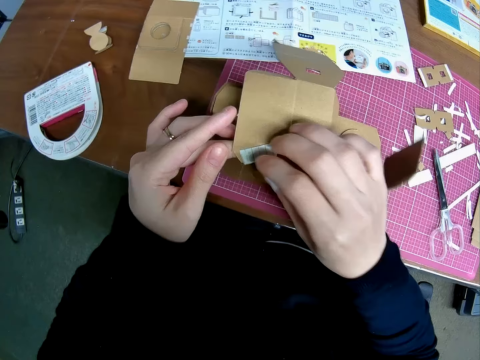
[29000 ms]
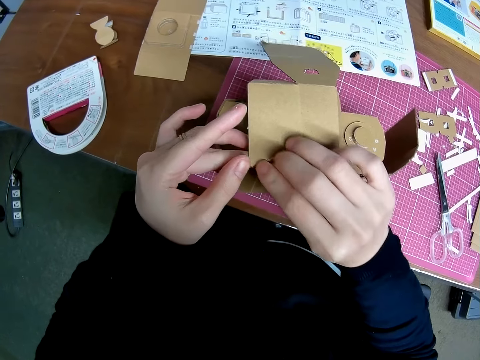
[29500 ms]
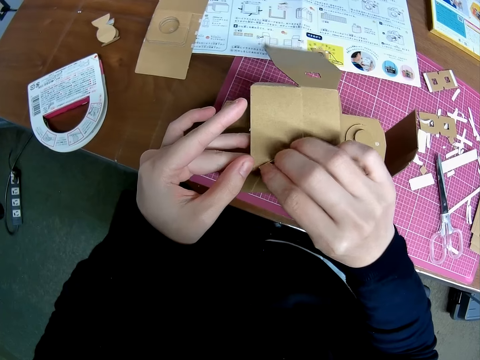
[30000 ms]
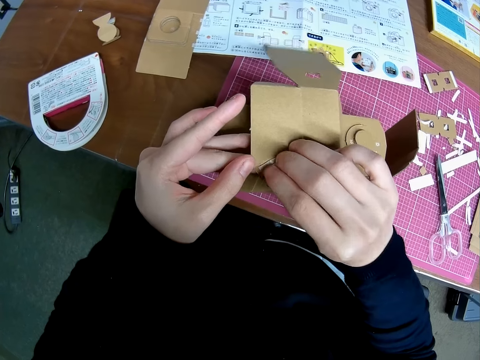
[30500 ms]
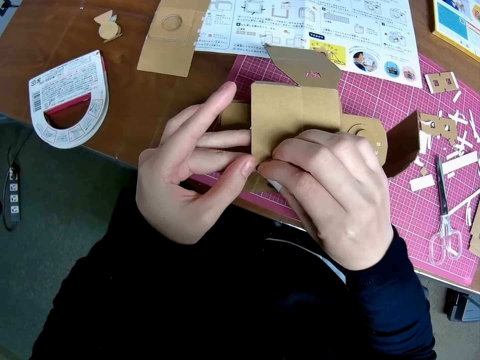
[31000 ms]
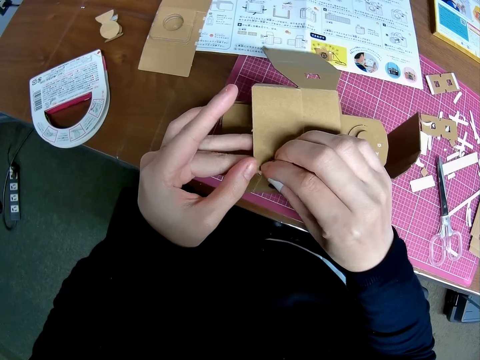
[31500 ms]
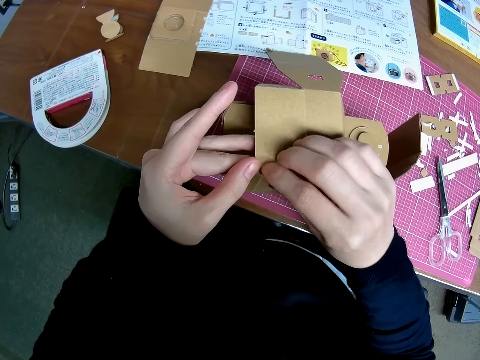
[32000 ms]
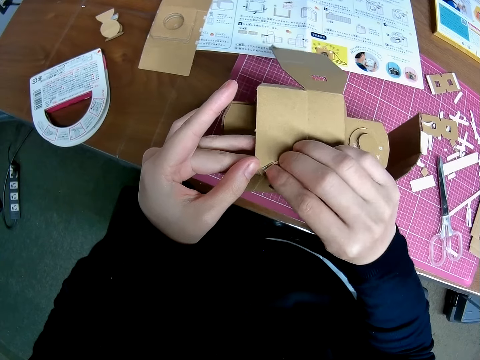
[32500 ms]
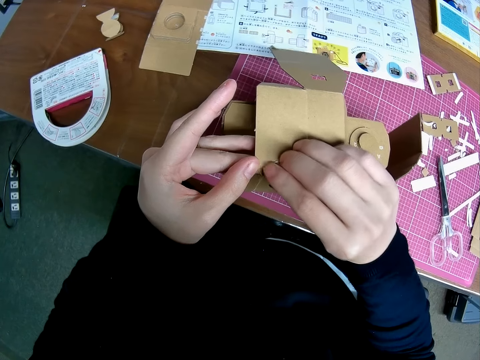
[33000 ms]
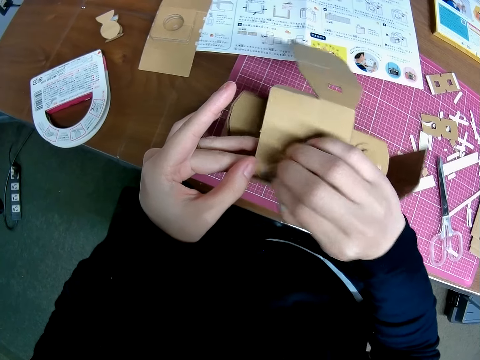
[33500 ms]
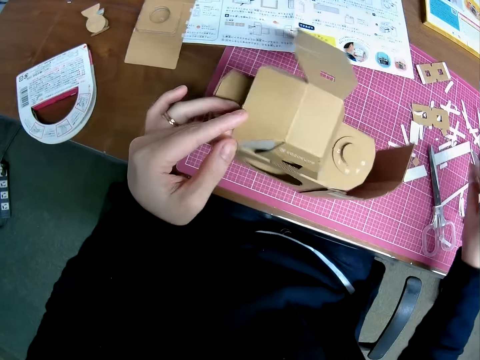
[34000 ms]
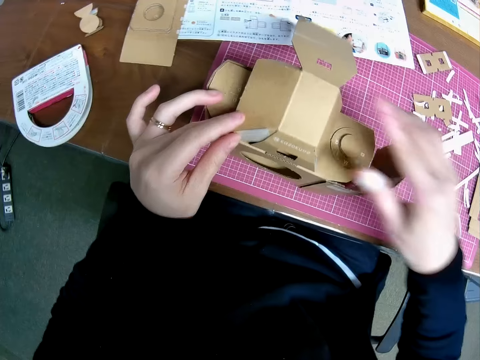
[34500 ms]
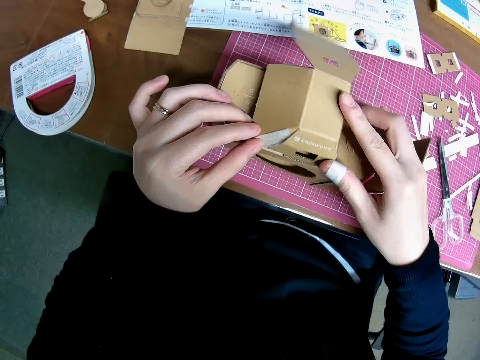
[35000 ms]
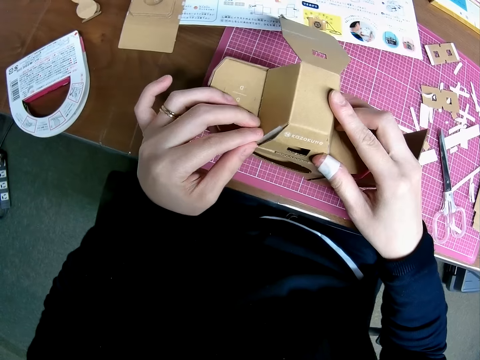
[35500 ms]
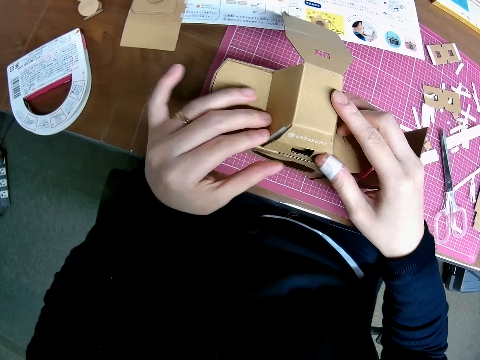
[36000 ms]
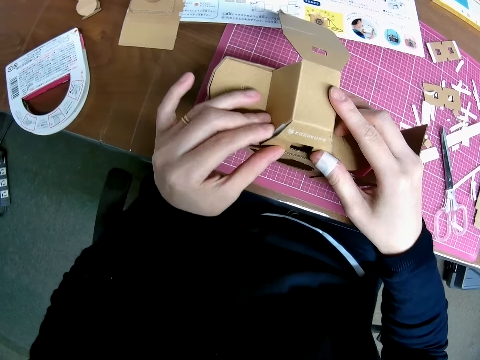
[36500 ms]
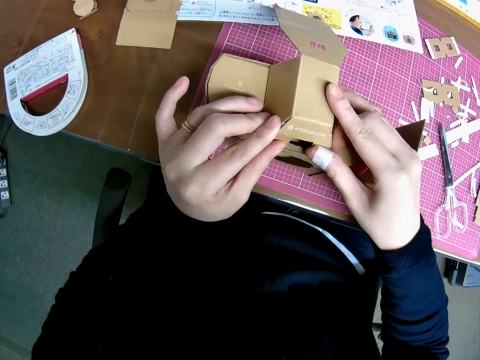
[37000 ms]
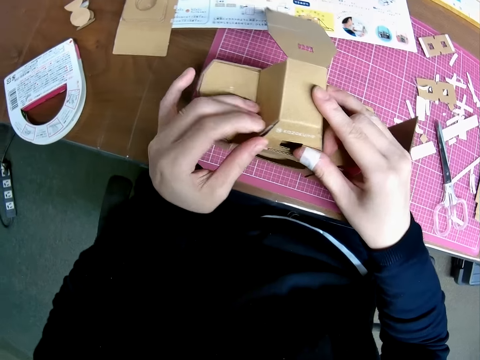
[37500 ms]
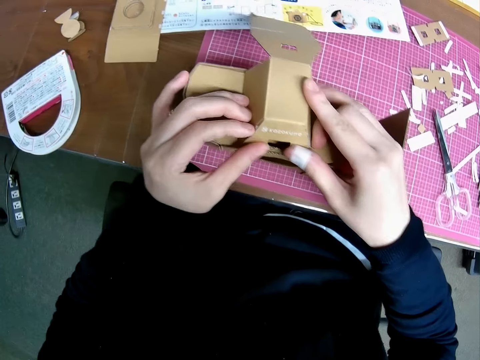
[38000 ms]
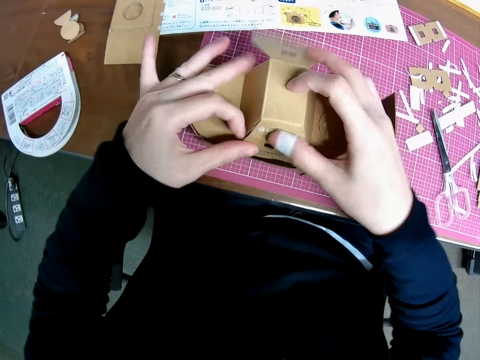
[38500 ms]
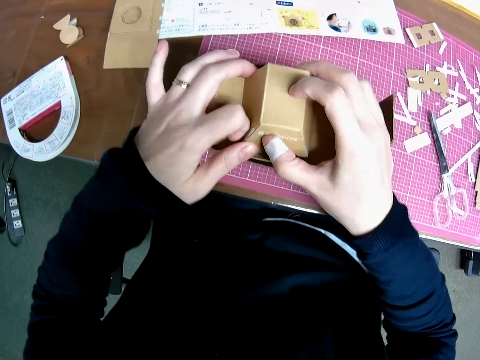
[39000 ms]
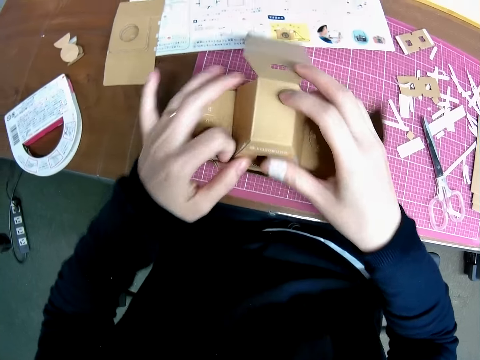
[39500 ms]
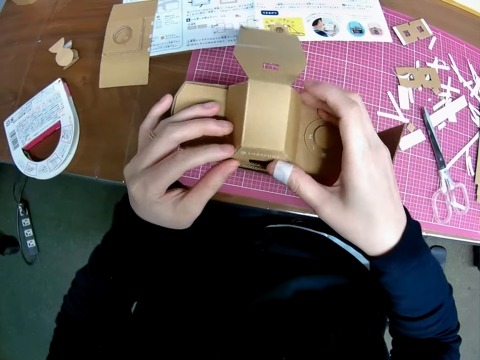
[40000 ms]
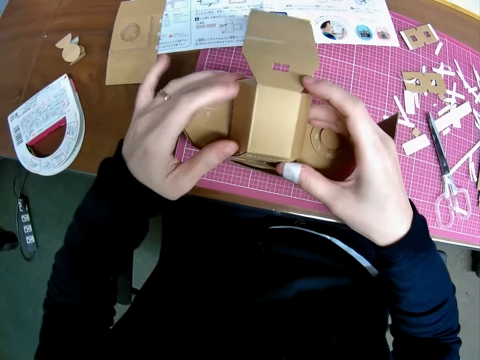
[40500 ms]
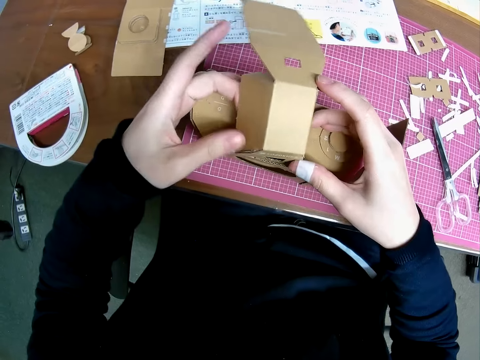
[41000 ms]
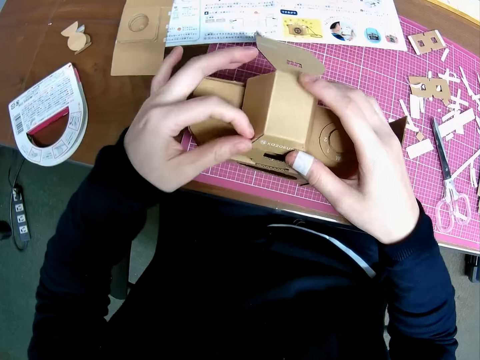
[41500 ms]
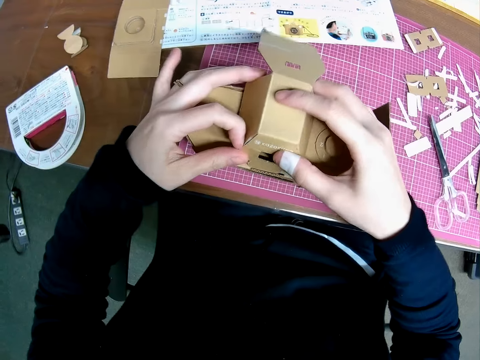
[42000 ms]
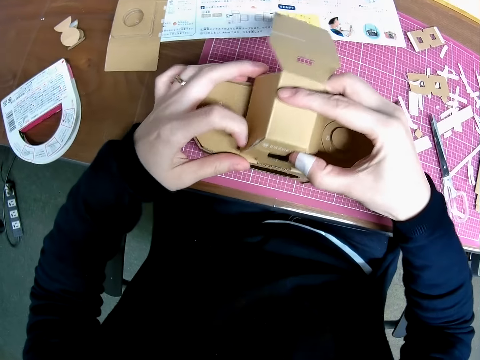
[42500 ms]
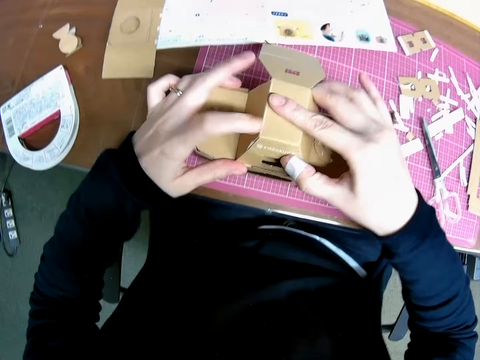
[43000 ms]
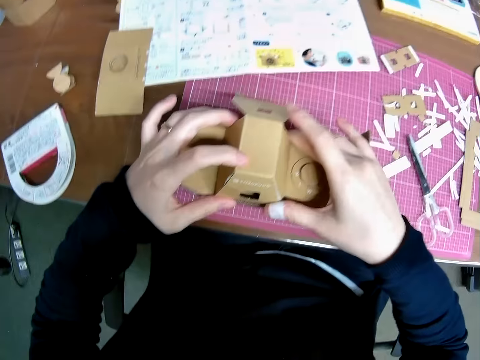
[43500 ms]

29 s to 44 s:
The camera wearer removes the tape from the pieces of paper craft on the table. He drops the tape on the table with his right hand. He adjusts the pieces of paper craft with his hands. He holds the box craft model with both hands. He crafts the craft box model.

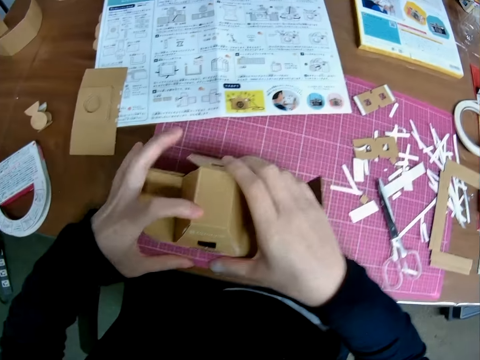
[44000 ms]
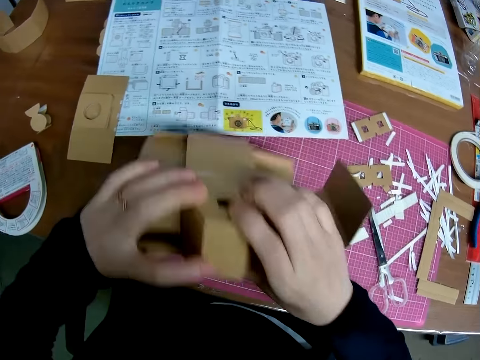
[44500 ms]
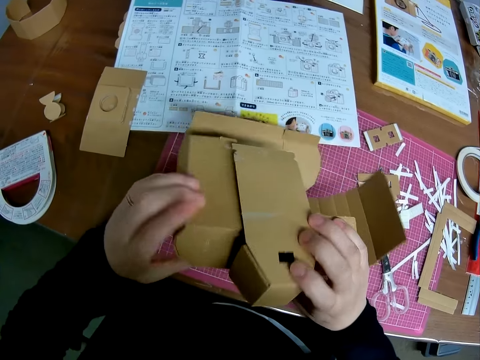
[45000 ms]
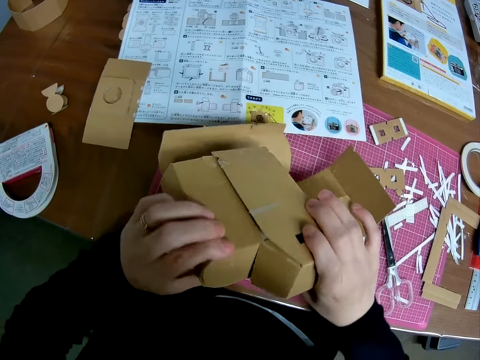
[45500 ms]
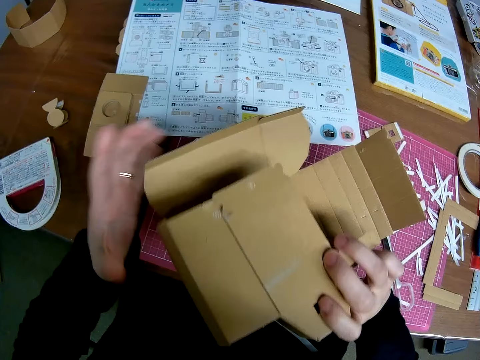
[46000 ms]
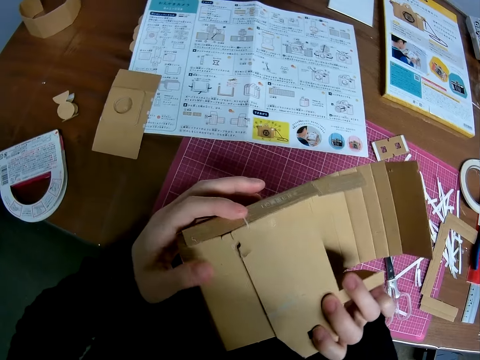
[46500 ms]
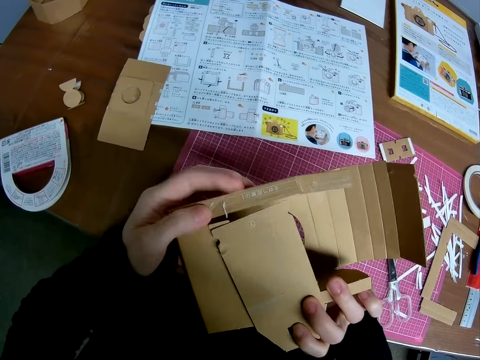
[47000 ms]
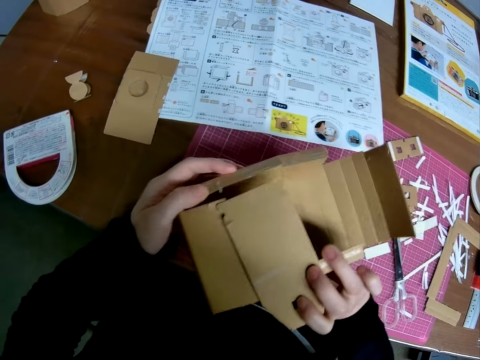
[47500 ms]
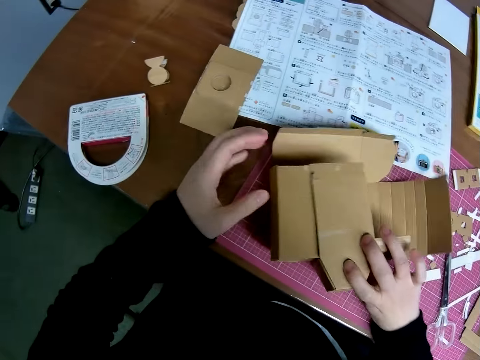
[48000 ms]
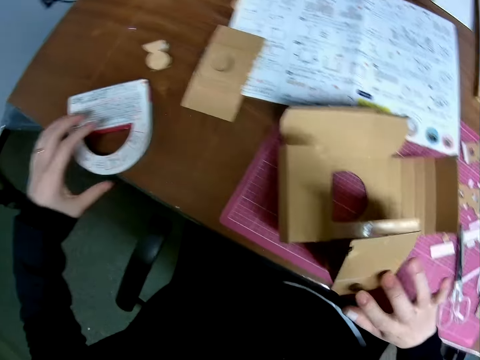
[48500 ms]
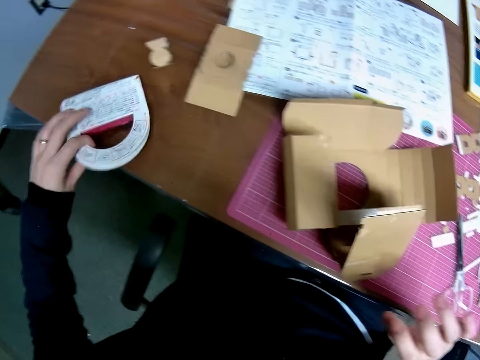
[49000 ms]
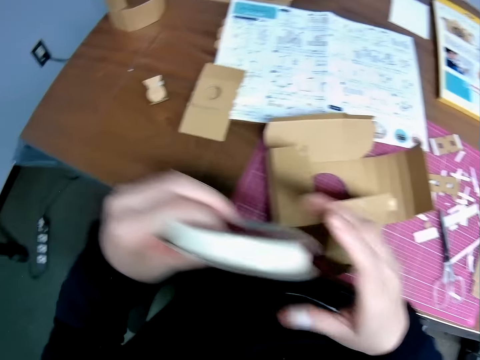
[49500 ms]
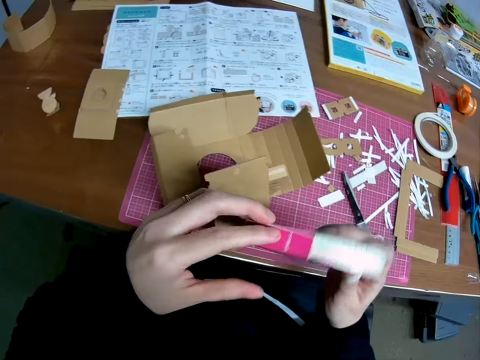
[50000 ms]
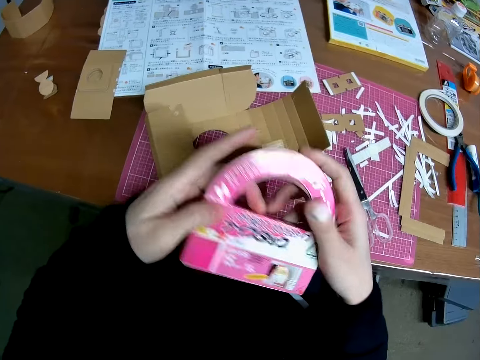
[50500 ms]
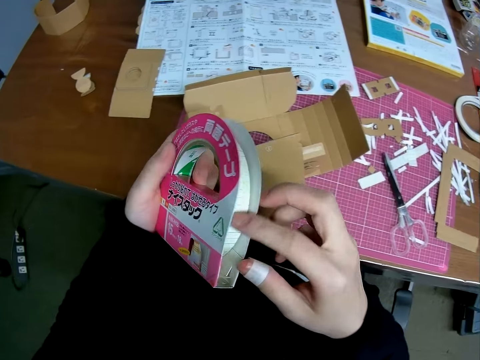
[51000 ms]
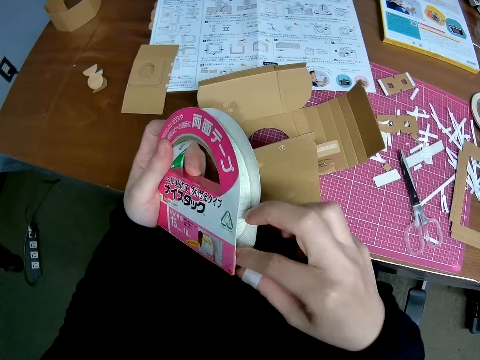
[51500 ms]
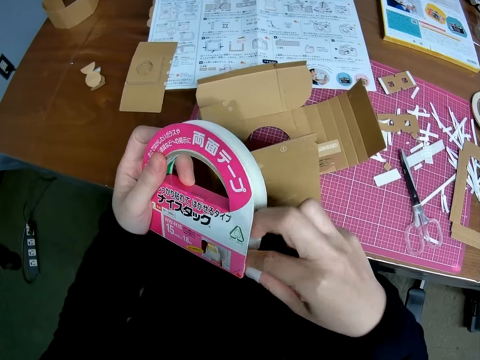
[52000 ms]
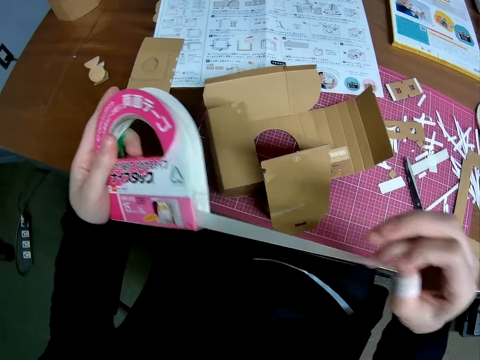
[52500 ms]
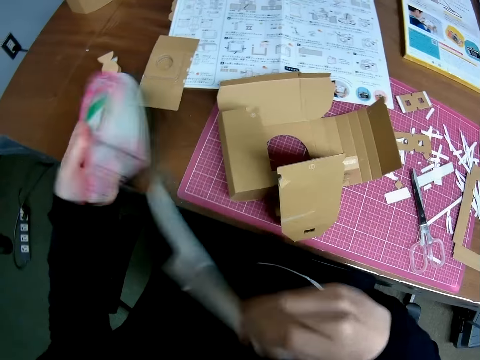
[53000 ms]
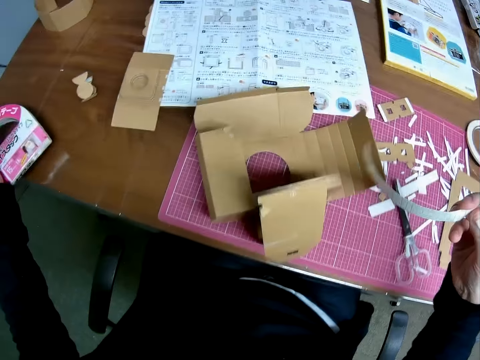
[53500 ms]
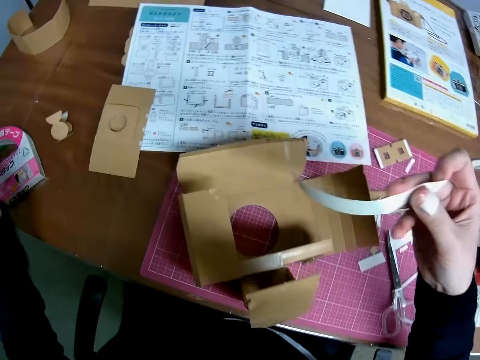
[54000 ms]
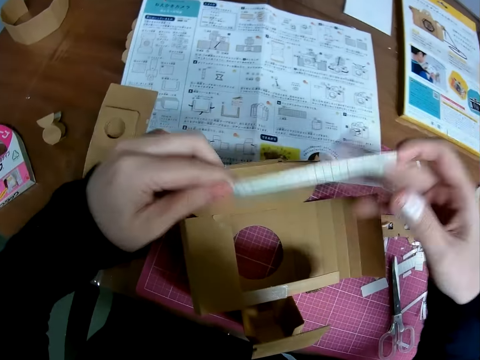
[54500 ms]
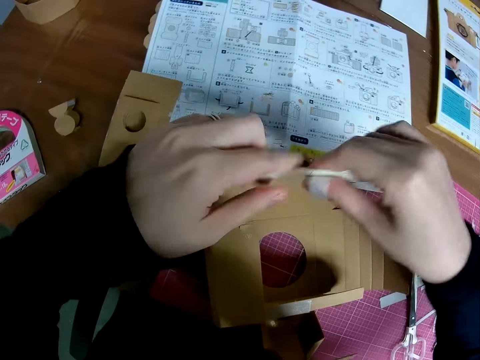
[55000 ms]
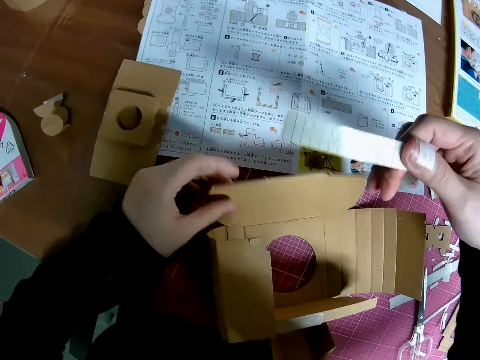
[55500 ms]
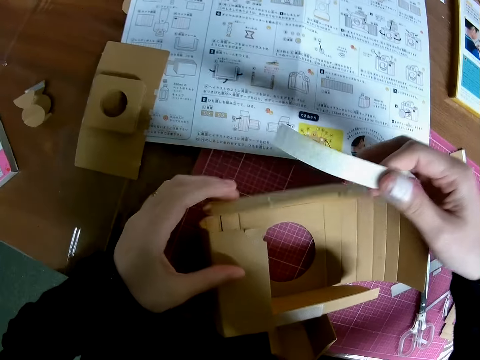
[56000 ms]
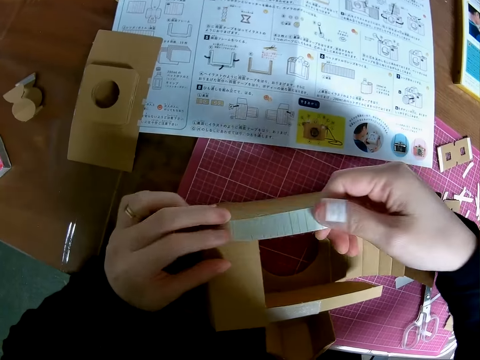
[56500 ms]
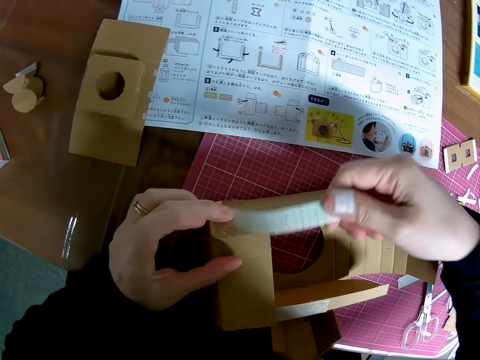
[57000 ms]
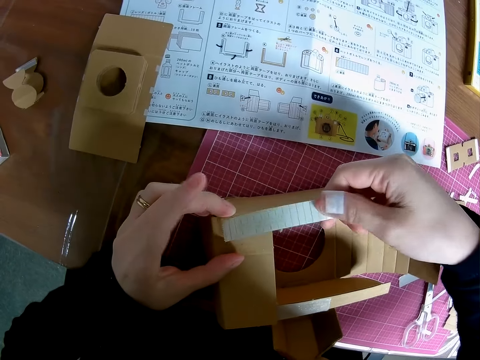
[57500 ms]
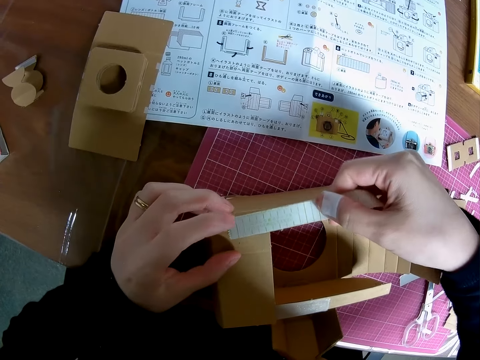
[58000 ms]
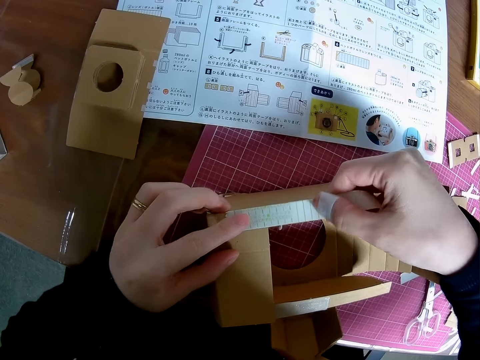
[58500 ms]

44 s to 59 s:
The camera wearer picks up the pack of tape from the table with his left hand. He pulls the tape with his right hand. He cuts a part of the tape with his right hand. He drops the pack of tape on the table with his left hand. He holds the tape with both hands. He places the tape on the pieces of paper craft on the table.
